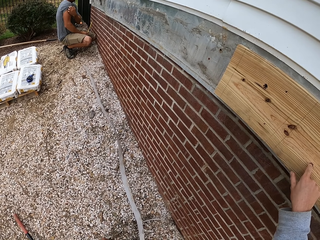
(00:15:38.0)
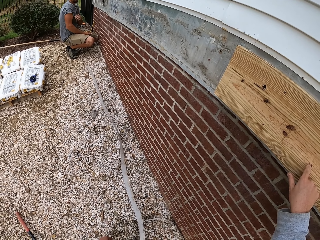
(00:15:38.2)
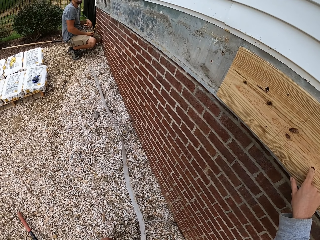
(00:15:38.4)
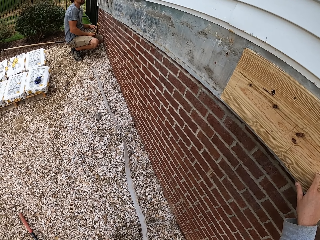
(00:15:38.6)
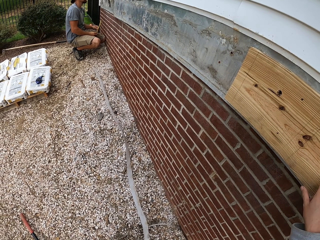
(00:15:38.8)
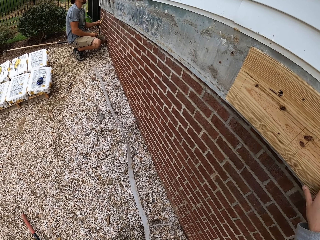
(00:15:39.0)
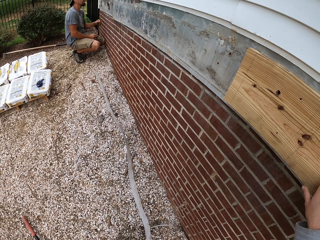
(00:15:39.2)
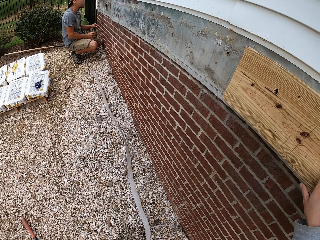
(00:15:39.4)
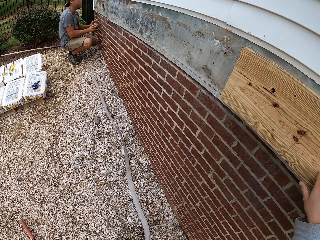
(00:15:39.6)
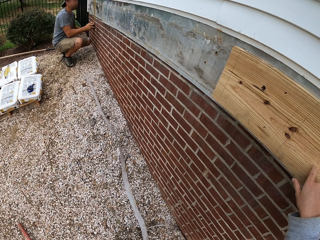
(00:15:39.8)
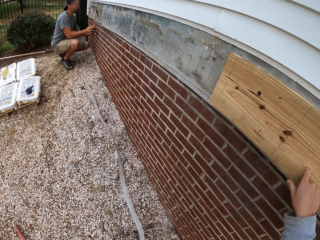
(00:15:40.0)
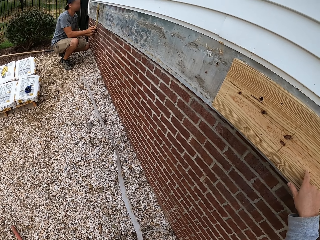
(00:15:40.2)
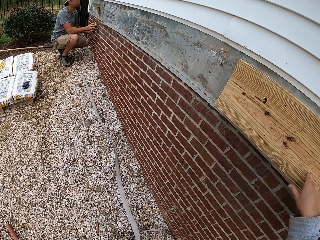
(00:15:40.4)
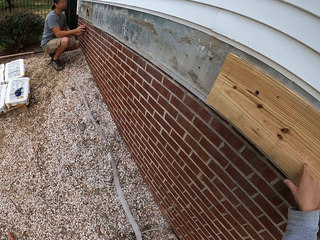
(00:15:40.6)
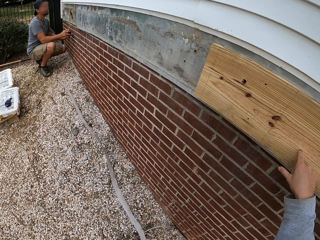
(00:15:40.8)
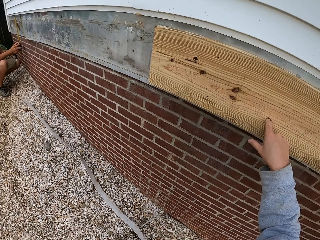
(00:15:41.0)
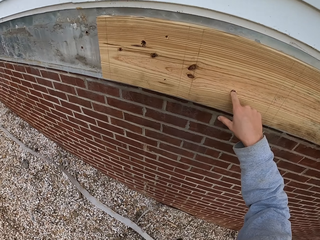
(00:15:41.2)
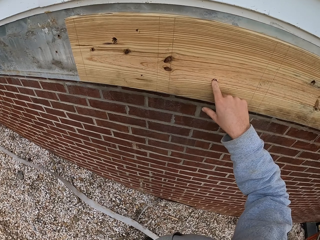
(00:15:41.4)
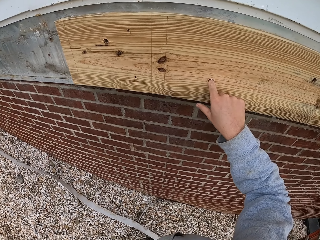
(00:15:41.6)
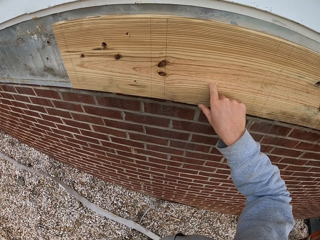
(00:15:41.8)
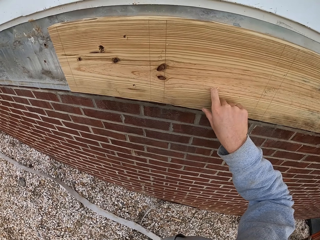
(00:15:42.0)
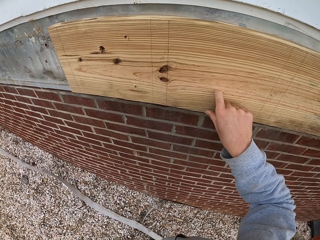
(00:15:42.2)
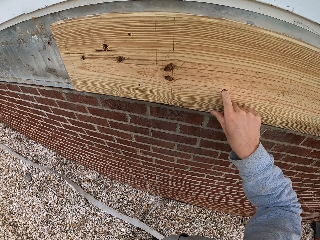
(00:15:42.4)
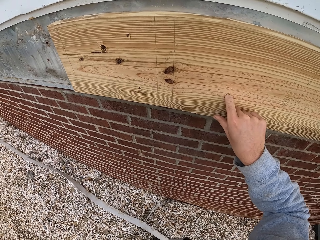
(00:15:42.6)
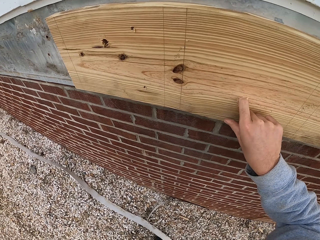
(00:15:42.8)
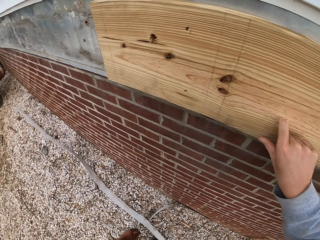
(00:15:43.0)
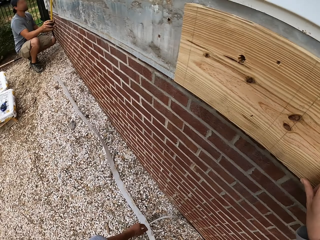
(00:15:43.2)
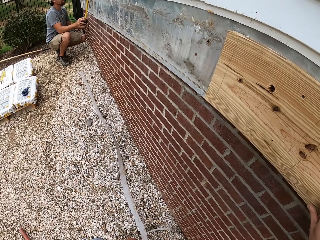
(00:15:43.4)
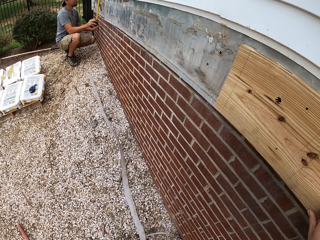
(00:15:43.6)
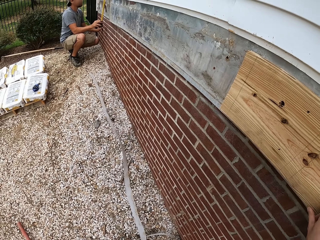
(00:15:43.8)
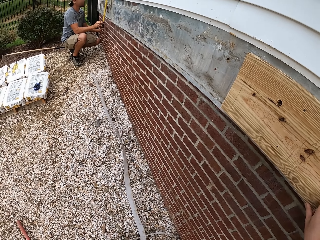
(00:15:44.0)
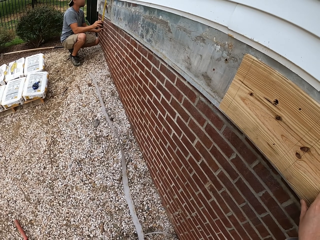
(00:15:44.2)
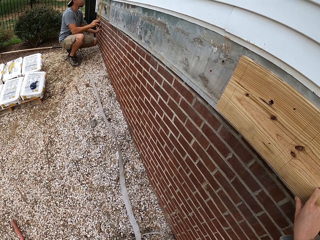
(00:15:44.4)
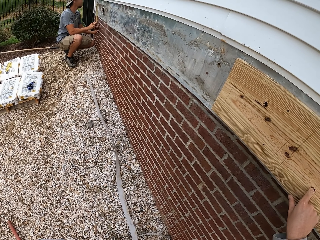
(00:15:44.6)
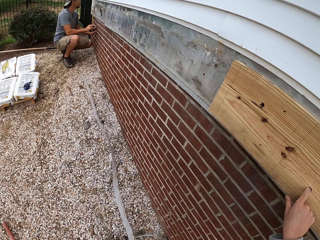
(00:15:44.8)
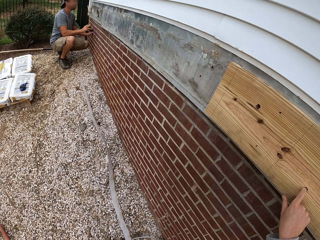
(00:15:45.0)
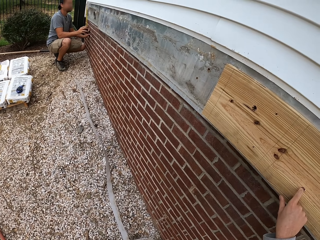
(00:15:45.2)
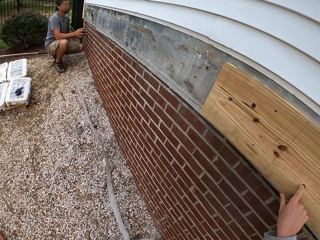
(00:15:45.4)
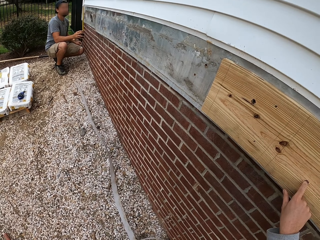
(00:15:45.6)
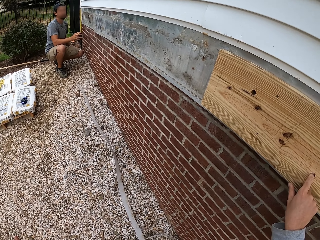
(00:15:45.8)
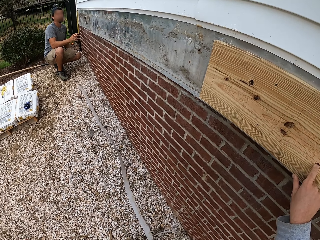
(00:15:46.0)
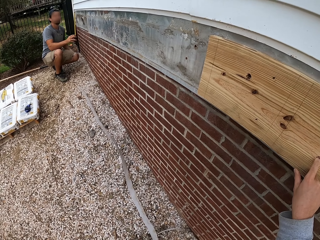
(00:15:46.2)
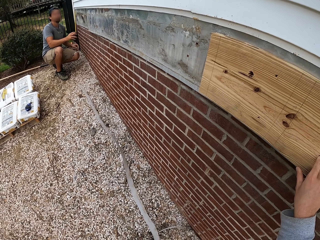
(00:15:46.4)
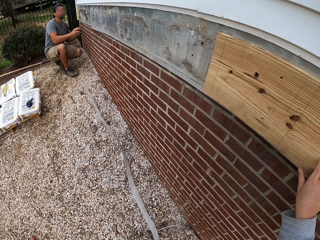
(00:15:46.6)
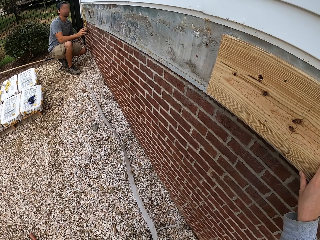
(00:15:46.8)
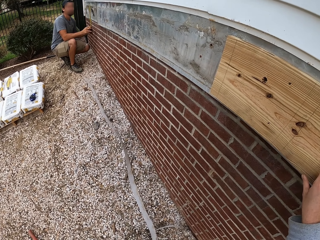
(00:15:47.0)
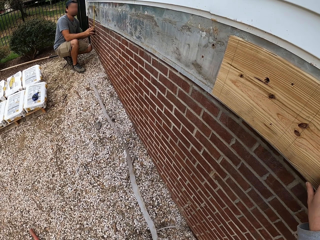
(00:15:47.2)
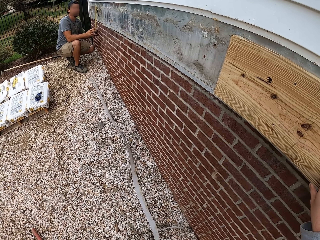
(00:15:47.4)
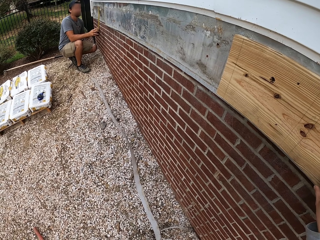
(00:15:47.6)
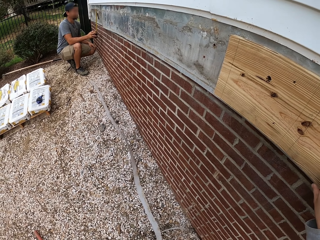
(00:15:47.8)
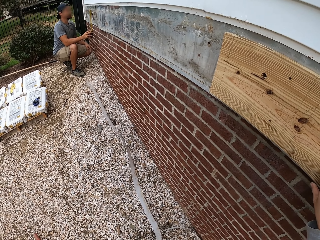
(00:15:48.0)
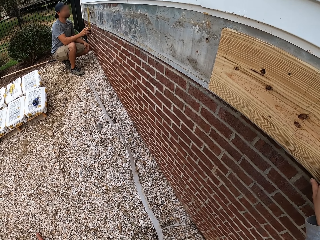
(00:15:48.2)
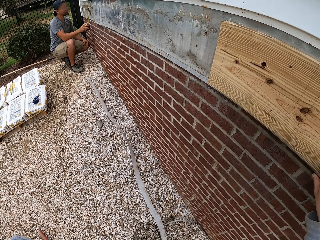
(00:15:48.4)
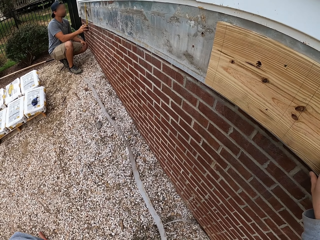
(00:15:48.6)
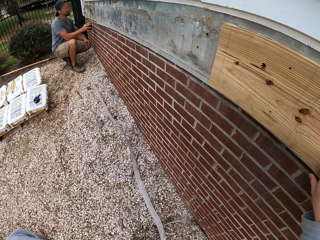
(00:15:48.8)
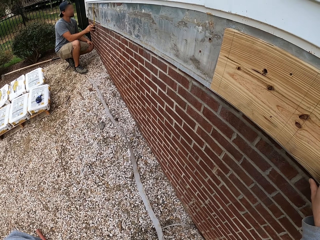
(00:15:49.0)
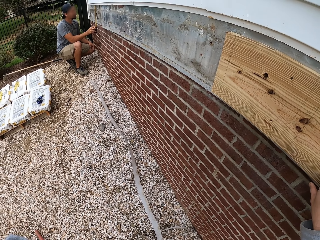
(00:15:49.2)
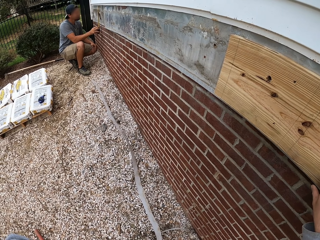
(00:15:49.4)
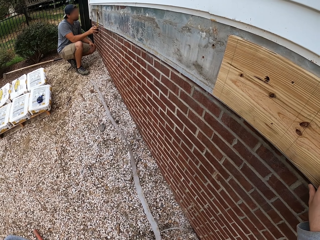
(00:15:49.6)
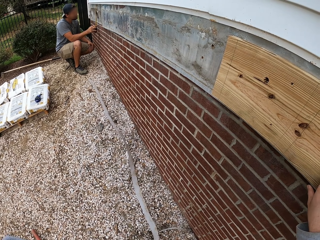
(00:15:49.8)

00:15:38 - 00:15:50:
A person holds the tape measure and measures the wall.

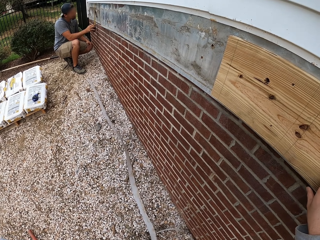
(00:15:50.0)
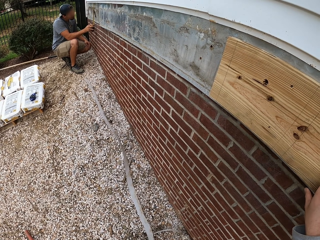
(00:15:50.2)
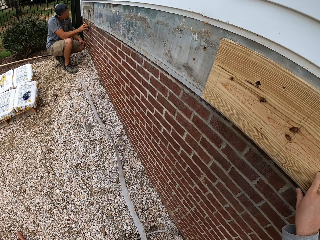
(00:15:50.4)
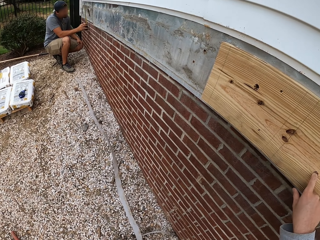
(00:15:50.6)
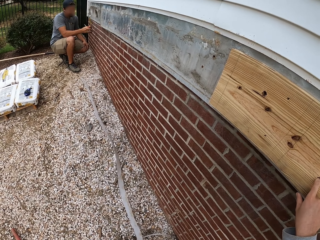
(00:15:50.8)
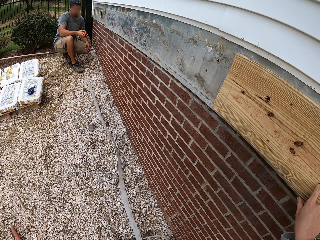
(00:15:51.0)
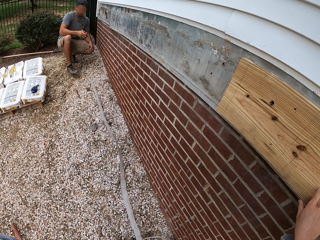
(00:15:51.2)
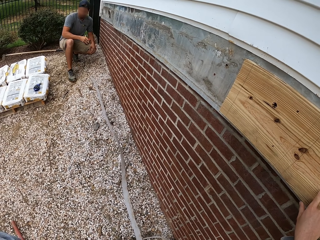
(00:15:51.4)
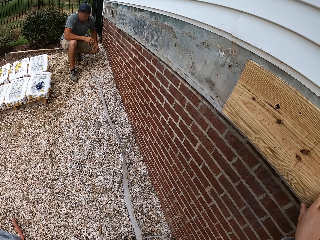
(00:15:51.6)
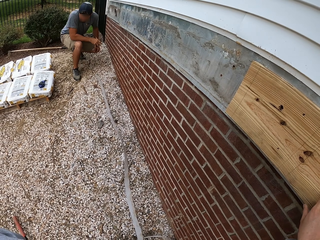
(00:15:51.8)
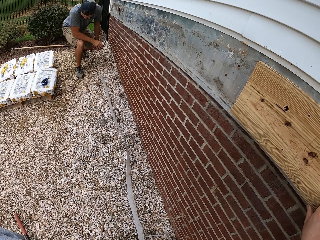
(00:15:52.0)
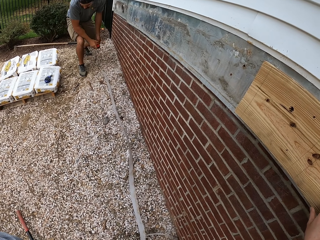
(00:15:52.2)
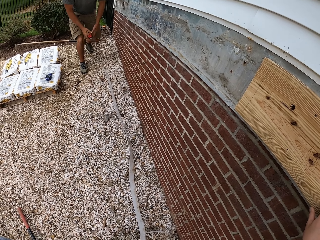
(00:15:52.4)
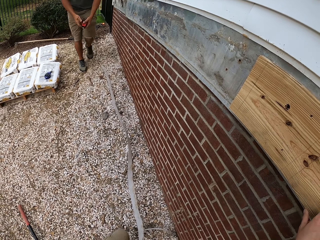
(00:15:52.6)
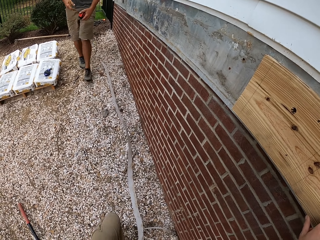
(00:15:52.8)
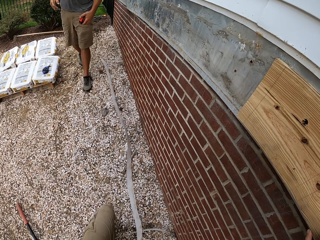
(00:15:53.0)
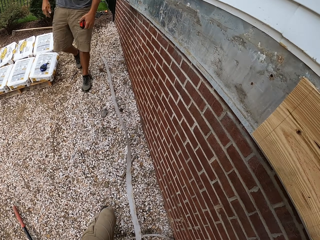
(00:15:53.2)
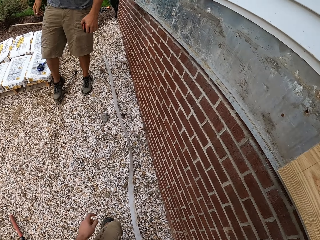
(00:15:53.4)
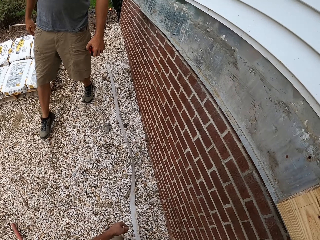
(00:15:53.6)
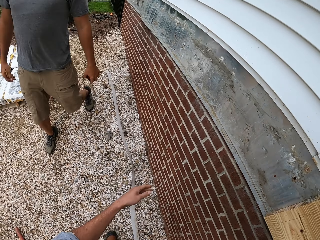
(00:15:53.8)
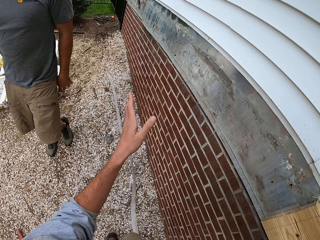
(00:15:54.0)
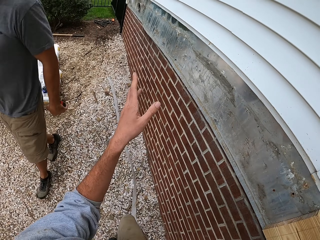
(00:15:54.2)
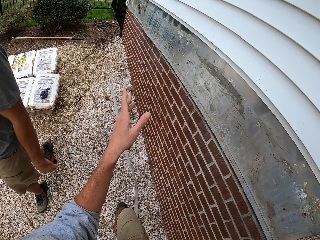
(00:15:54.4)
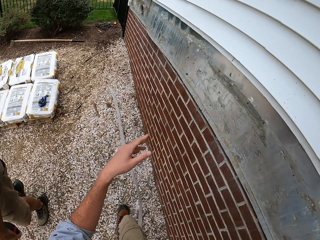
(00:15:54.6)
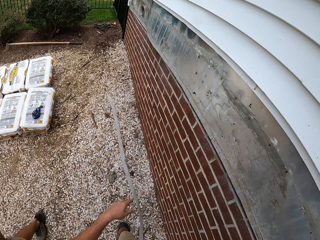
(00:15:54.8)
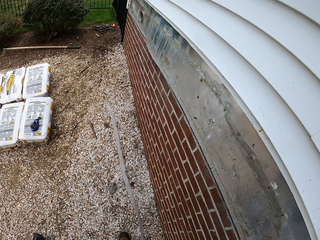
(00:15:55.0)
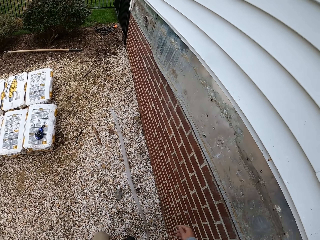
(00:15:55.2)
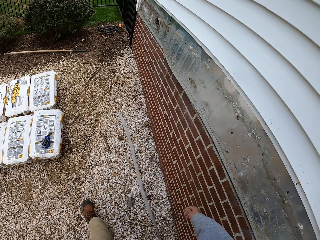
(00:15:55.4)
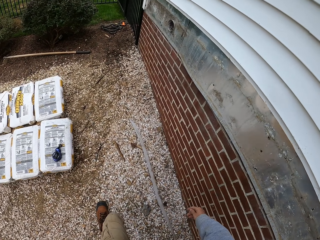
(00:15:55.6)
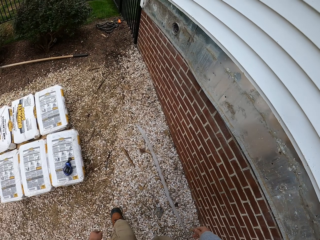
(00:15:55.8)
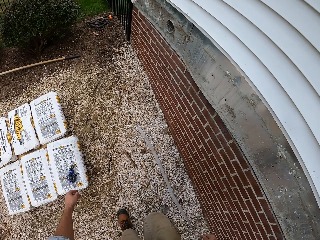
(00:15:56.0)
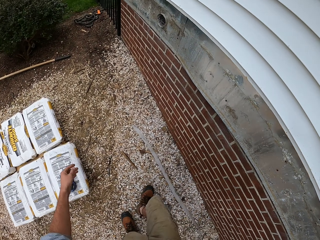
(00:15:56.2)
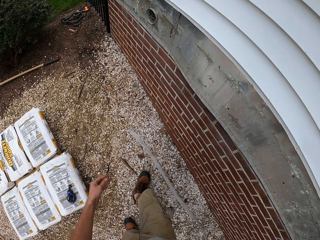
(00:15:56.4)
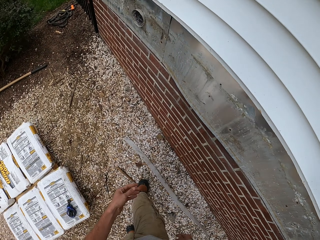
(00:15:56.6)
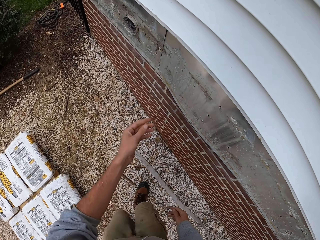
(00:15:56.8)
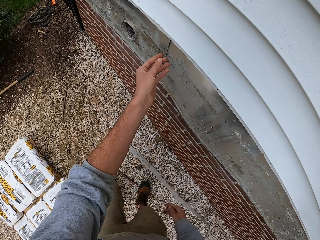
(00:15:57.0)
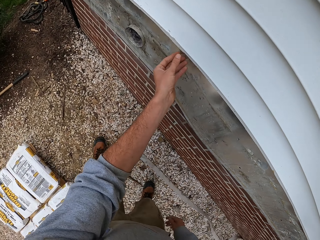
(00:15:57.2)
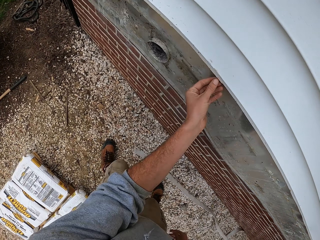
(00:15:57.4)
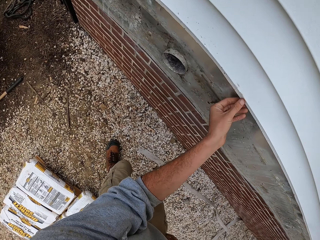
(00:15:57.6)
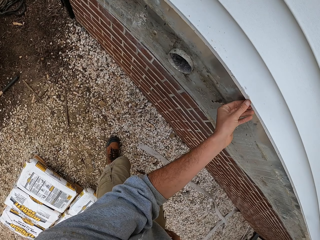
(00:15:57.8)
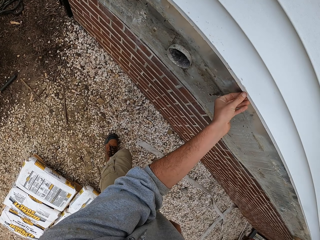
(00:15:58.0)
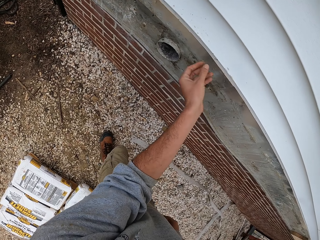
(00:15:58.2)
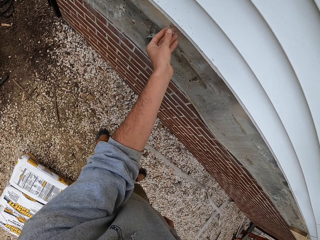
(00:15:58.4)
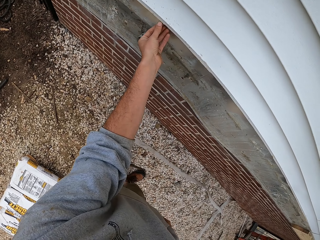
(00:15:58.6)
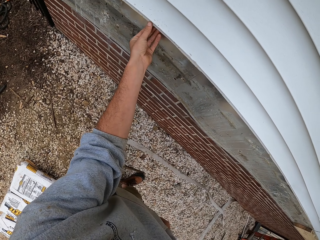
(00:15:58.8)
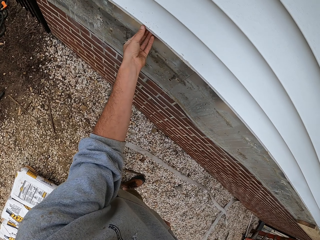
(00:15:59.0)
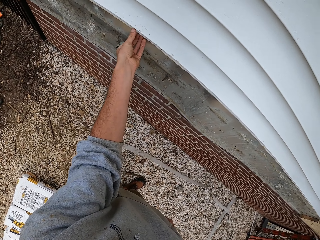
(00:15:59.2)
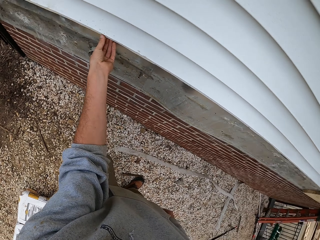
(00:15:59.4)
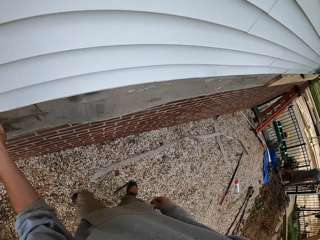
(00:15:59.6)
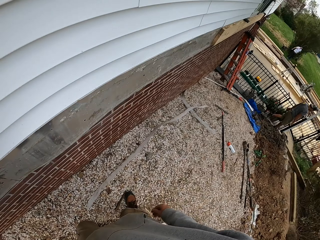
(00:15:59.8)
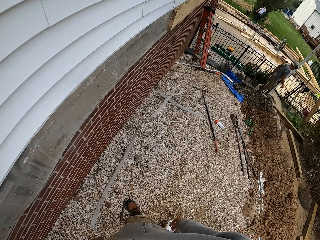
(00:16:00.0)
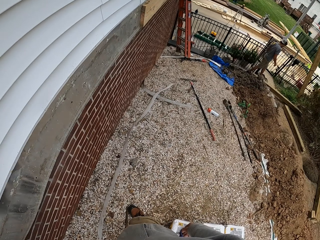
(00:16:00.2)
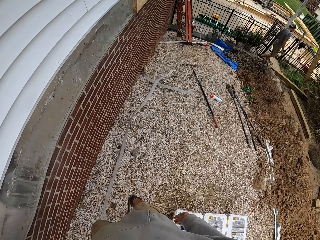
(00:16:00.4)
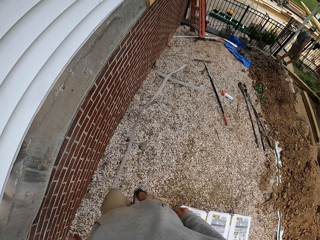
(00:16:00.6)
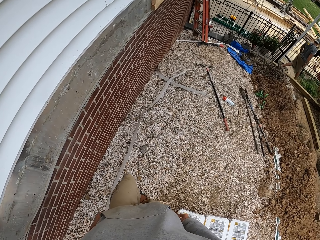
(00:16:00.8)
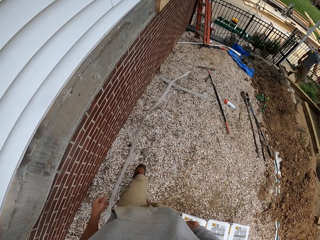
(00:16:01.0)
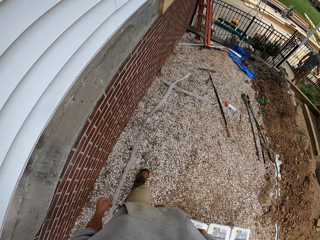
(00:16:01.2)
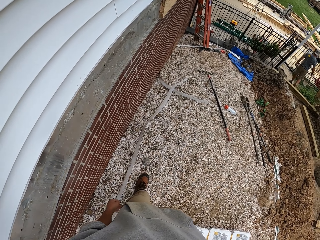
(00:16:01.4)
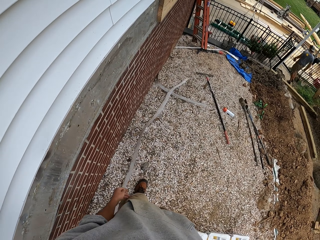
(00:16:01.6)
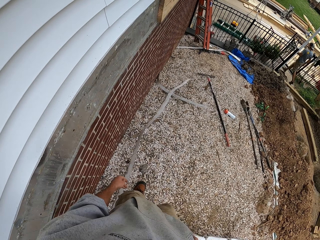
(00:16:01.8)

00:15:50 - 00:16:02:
A man moves around the compound. The man holds a pencil. The camera wearer points at the wall. They touch the wall.
